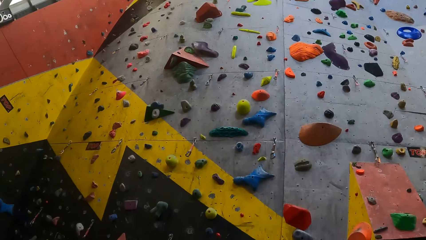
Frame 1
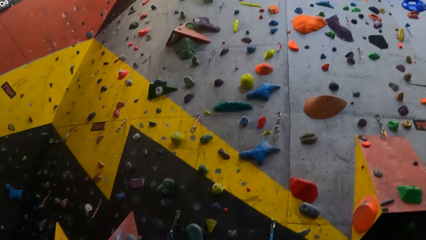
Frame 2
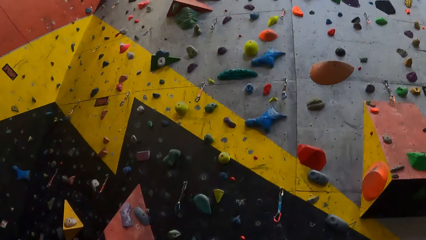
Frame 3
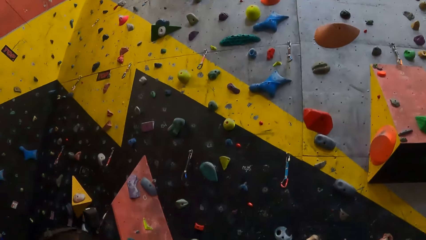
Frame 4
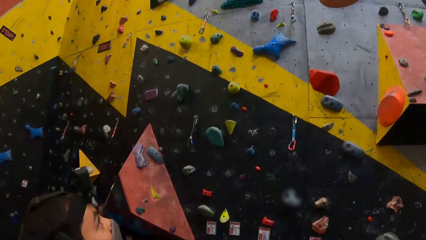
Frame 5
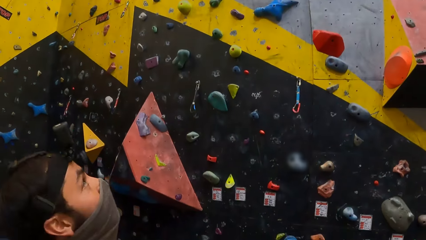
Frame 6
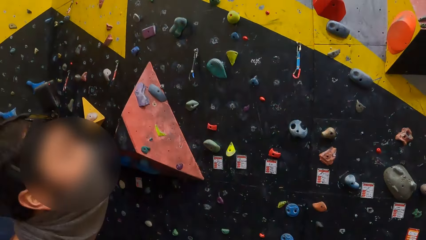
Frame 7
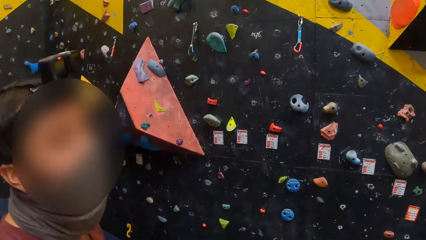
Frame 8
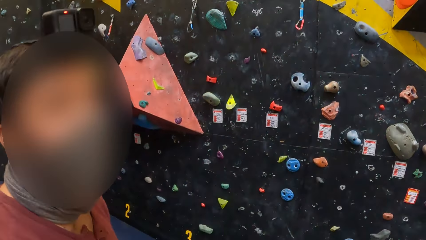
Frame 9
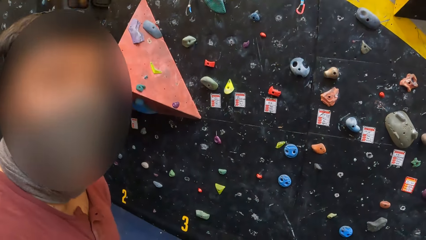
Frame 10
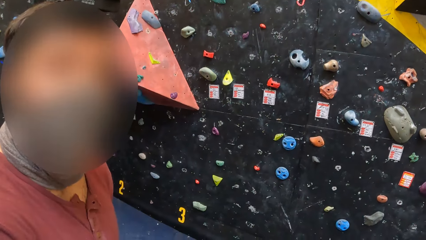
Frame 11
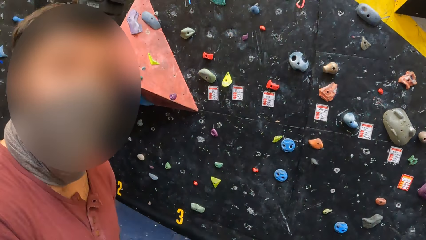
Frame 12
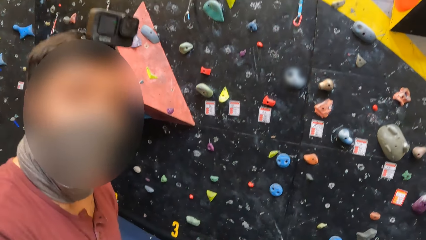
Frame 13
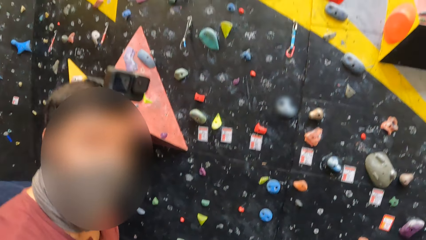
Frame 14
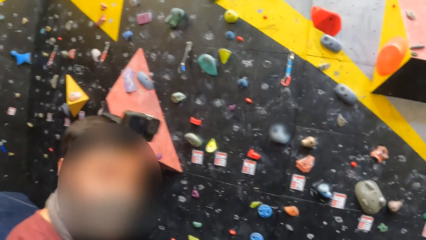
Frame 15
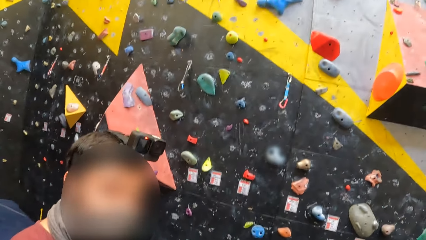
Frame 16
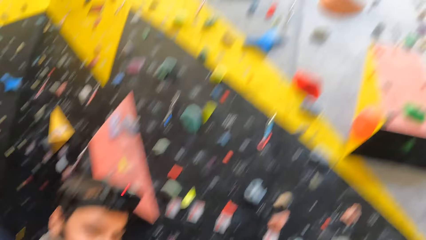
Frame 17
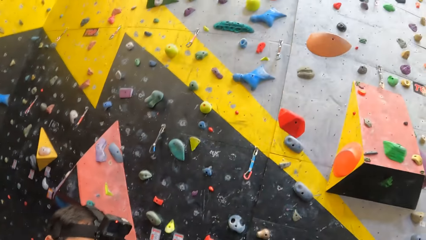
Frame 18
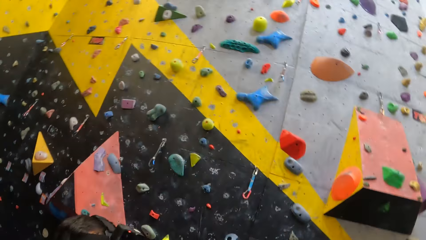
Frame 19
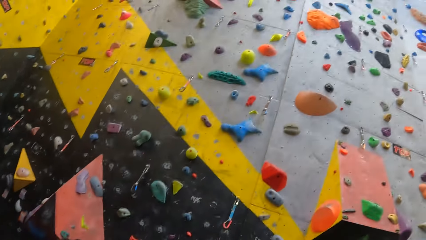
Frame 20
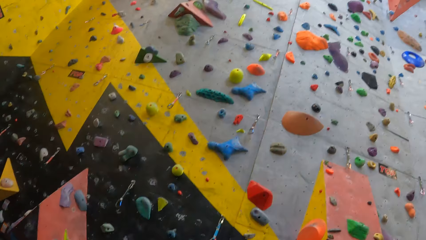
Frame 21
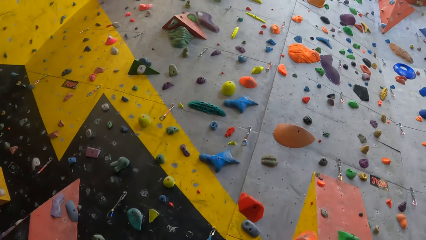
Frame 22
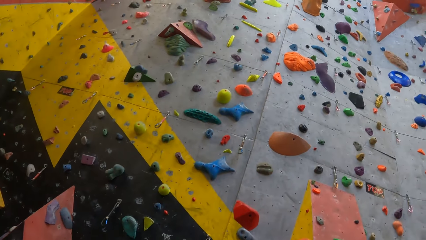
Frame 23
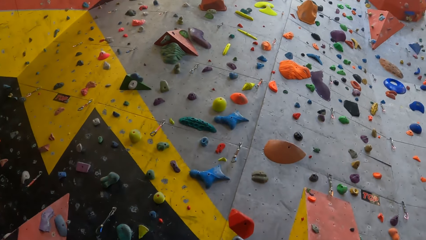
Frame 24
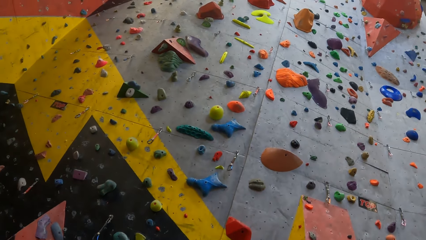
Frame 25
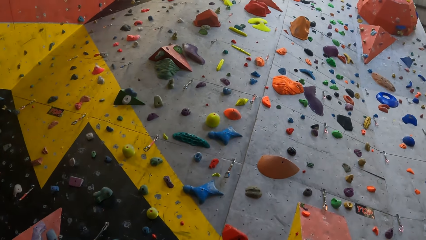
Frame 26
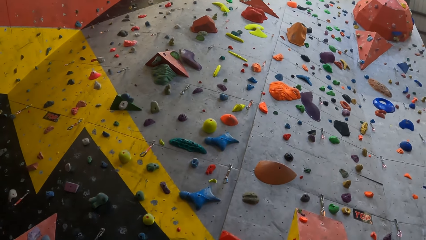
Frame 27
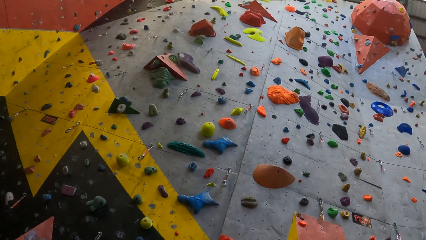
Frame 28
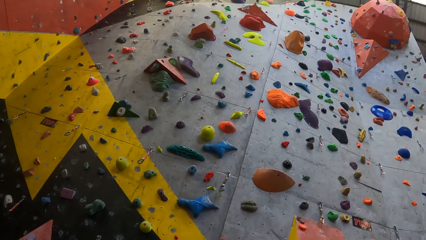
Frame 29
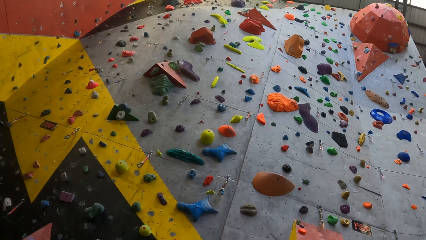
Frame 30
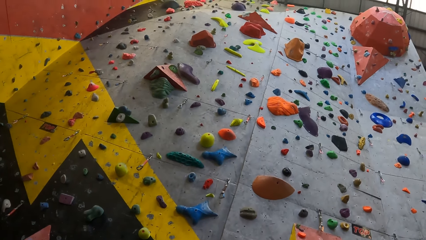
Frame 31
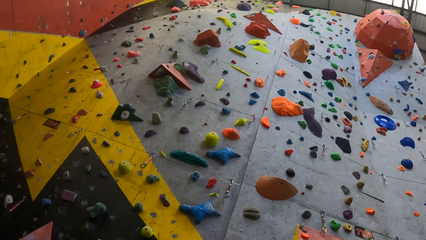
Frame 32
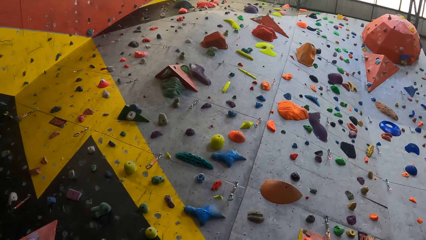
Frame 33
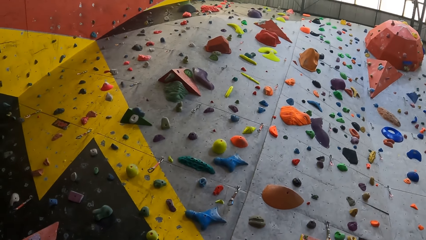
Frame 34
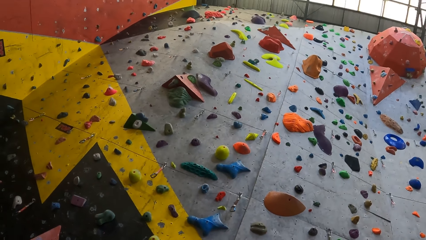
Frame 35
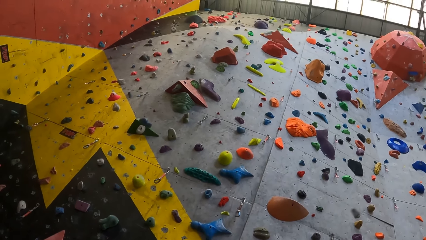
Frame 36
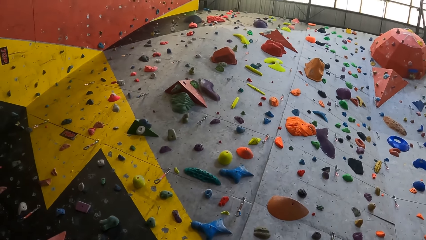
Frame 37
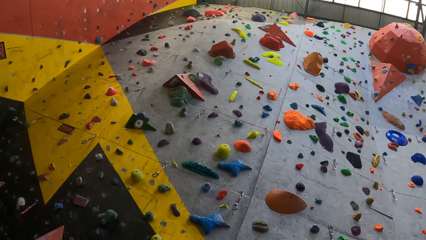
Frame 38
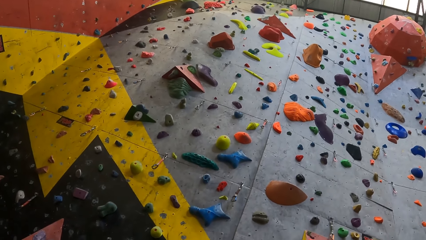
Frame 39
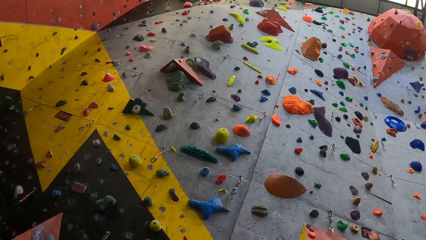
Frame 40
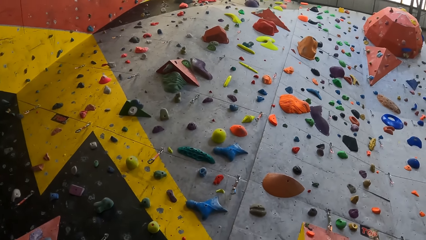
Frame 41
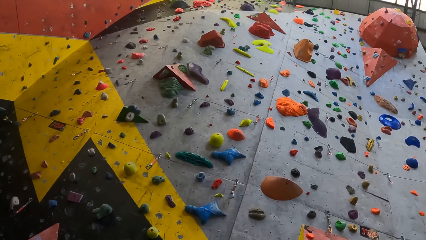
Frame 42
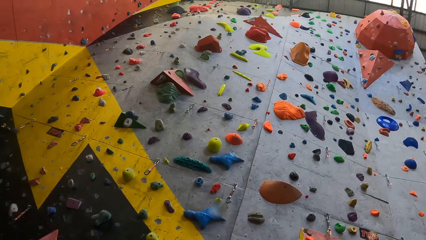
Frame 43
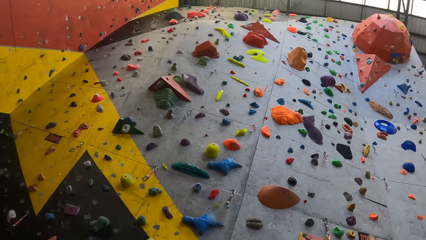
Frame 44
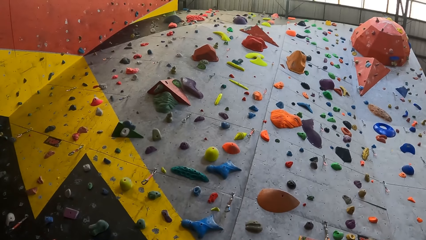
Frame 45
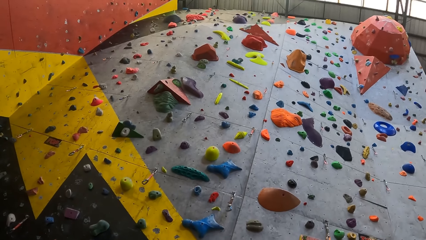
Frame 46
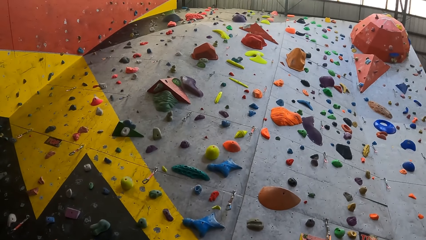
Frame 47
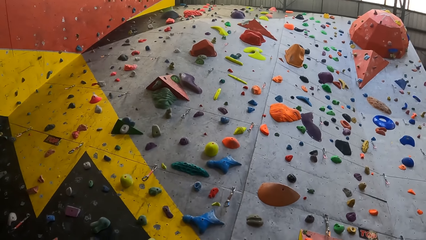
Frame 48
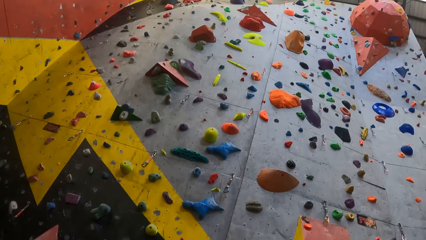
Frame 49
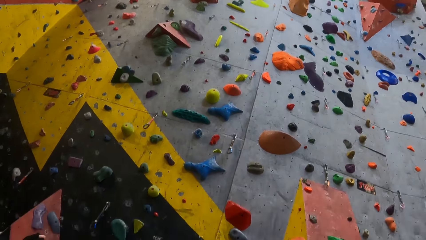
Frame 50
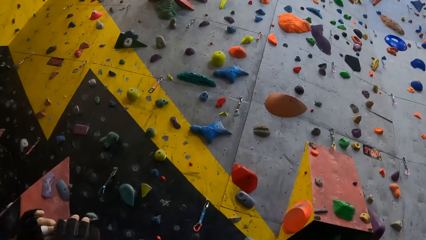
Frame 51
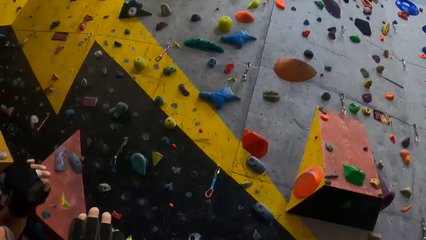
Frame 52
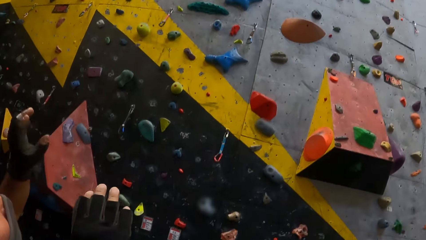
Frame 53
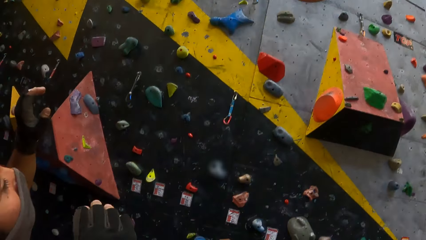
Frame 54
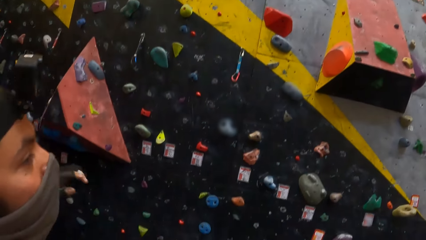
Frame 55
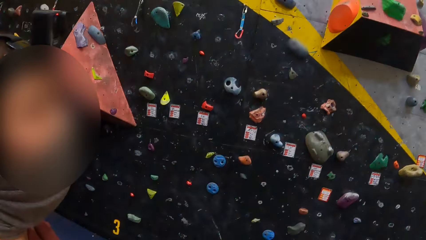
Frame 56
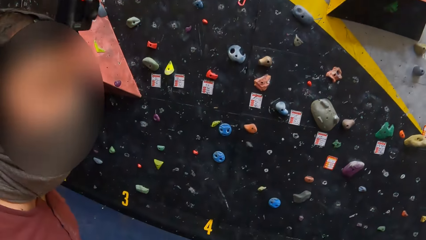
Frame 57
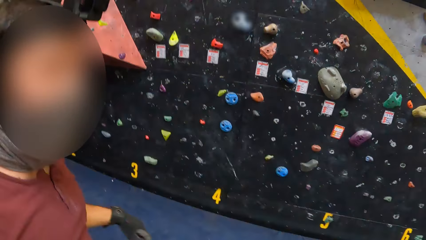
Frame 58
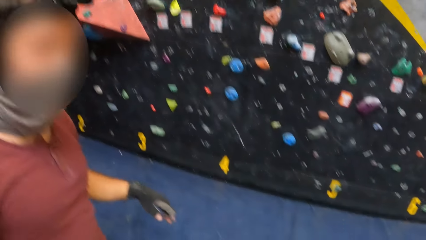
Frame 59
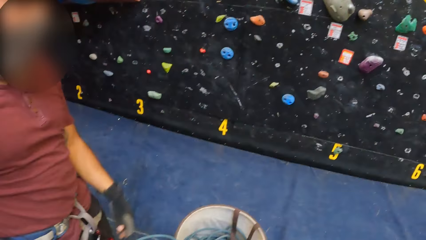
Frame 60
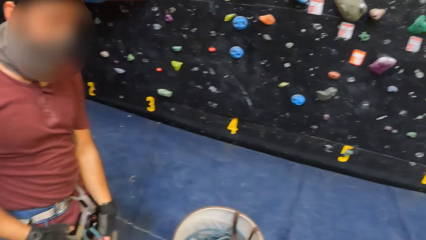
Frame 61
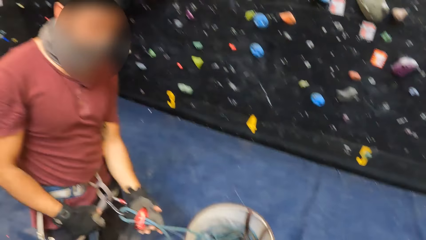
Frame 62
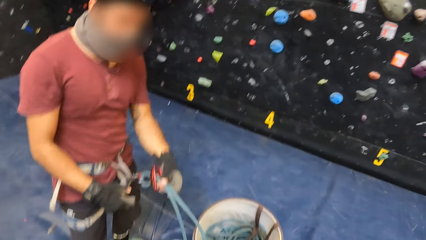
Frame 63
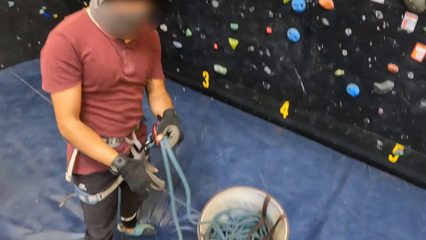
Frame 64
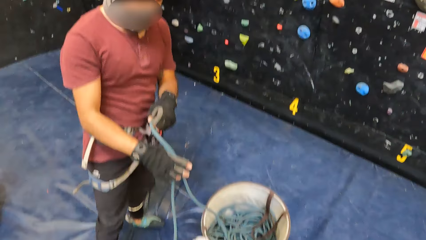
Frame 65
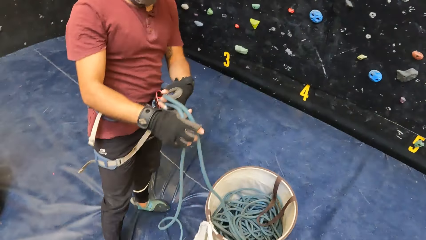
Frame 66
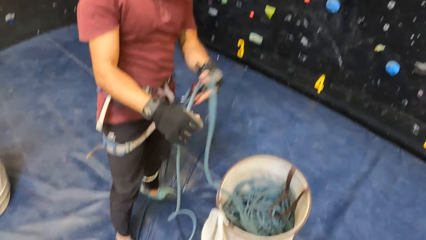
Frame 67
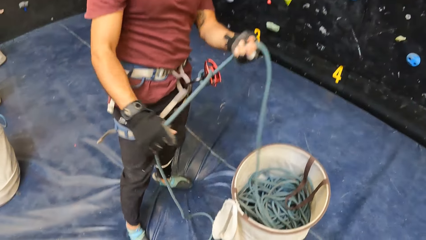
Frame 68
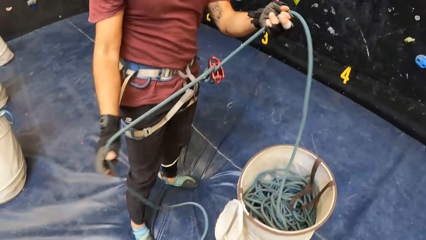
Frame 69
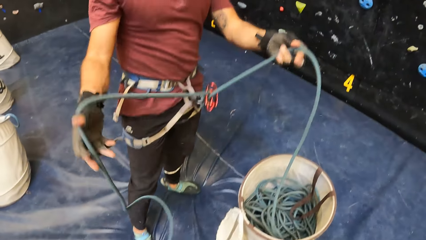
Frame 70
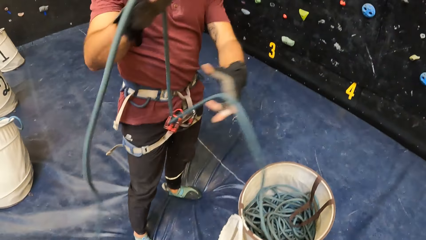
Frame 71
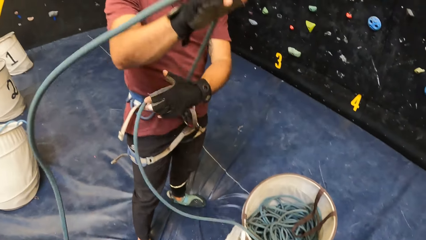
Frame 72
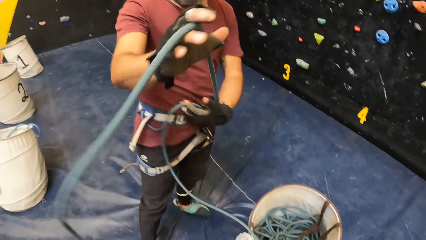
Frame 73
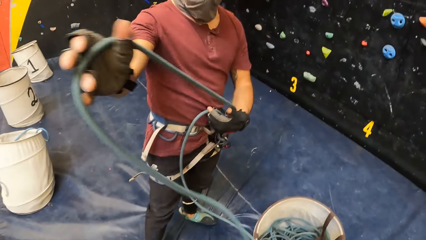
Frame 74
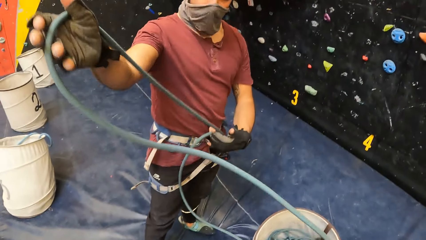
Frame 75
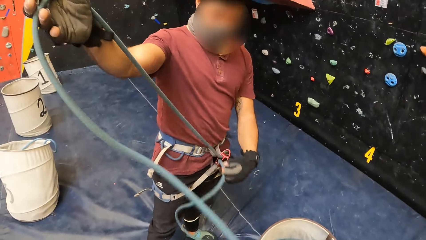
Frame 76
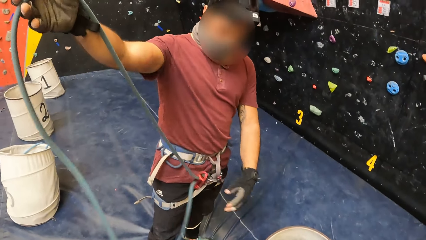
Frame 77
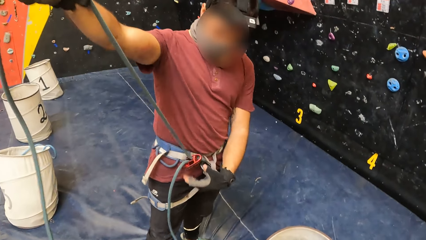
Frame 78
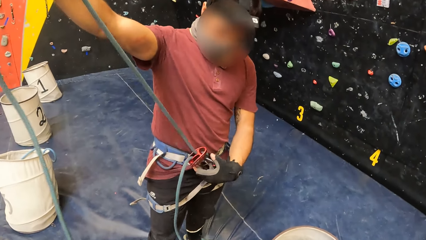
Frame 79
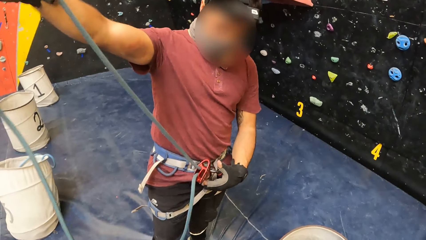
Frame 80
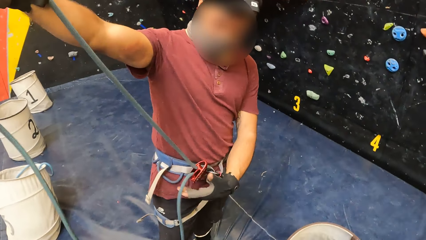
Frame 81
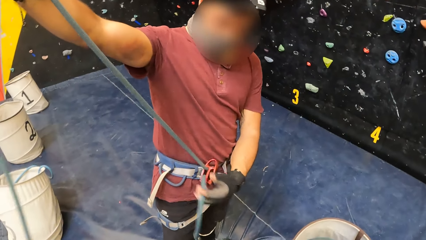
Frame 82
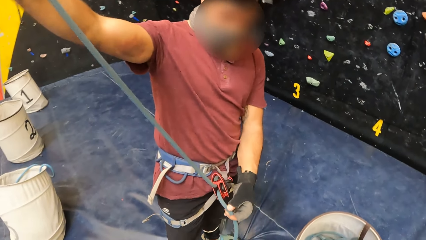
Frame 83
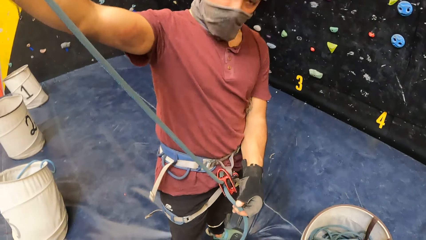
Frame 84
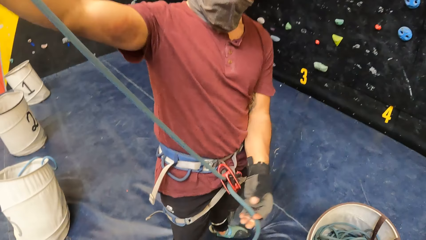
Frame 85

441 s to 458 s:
A person looks at the camera wearer. The camera wearer looks around. The person moves his hands. The camera wearer looks around.
